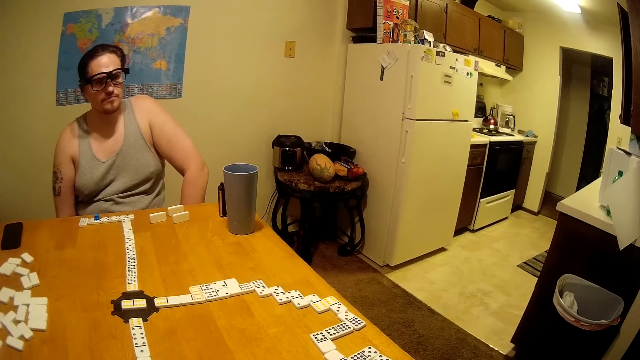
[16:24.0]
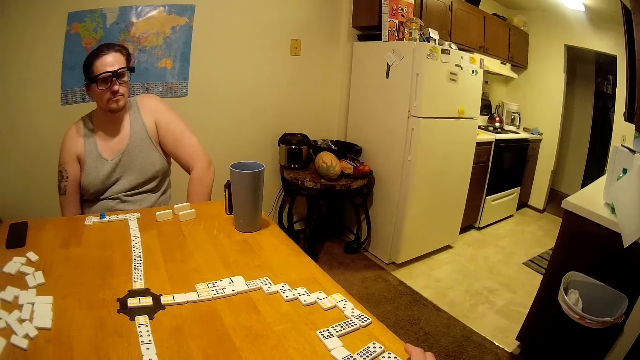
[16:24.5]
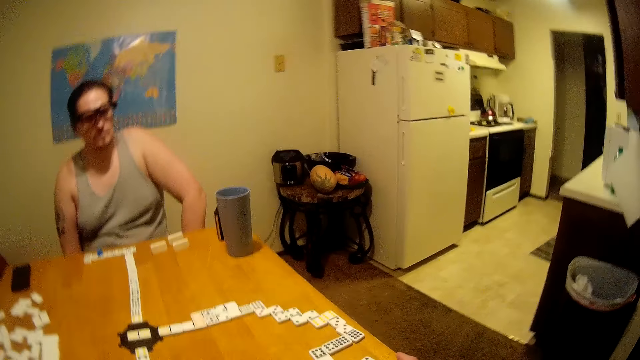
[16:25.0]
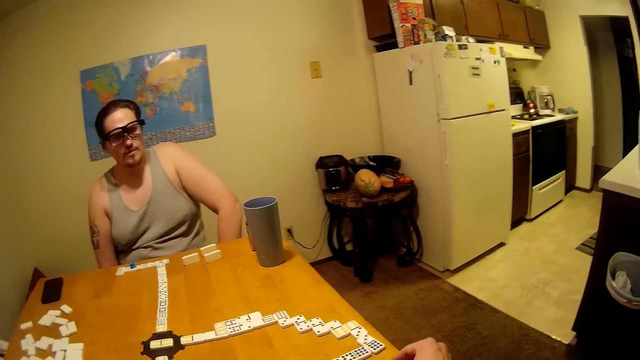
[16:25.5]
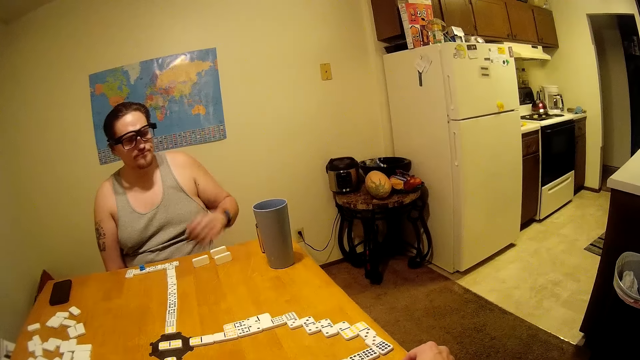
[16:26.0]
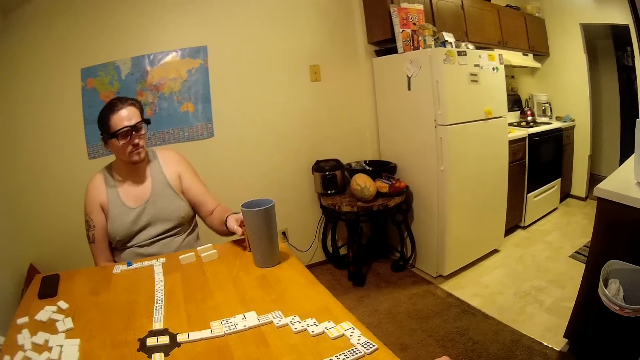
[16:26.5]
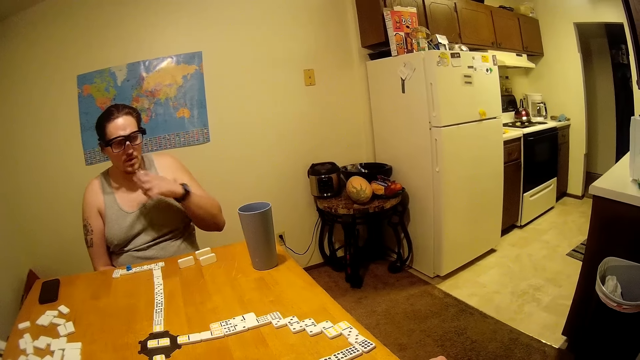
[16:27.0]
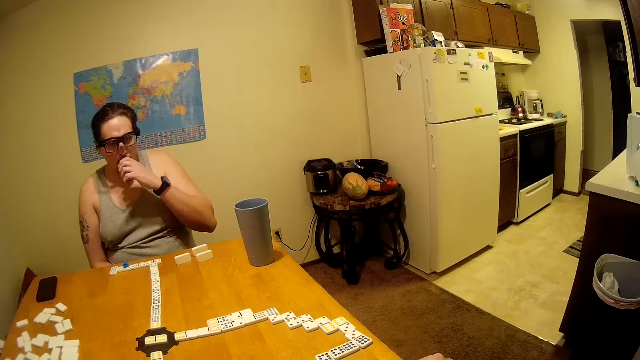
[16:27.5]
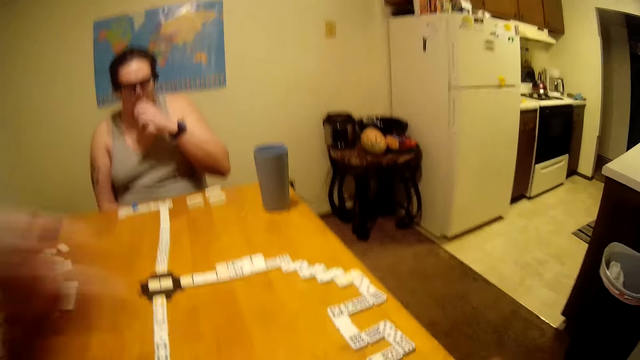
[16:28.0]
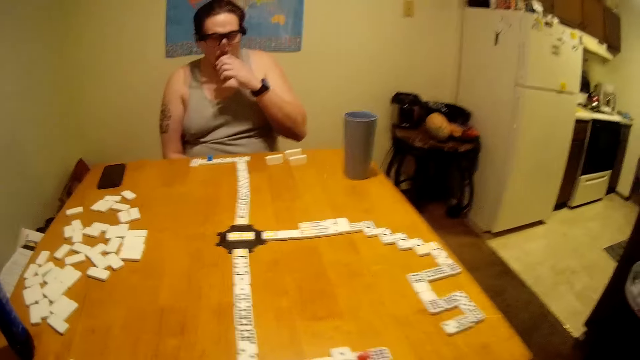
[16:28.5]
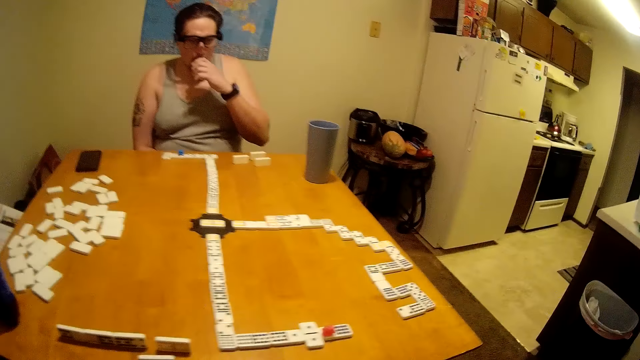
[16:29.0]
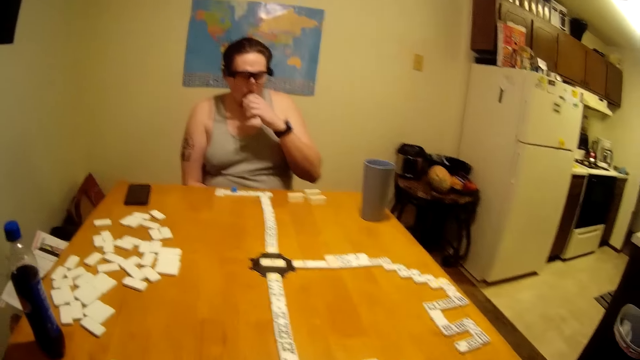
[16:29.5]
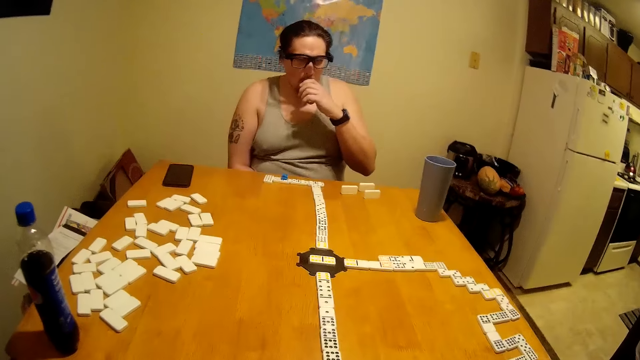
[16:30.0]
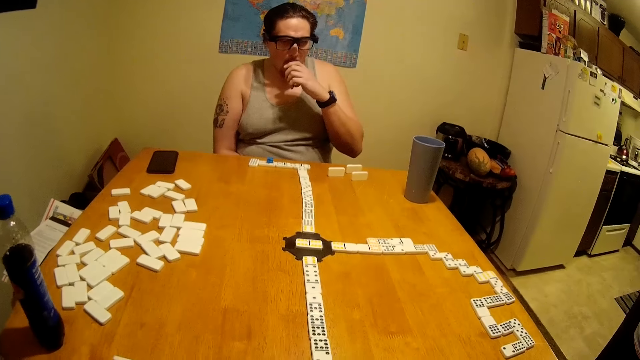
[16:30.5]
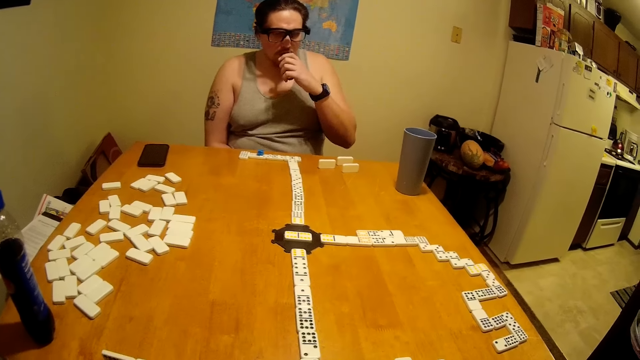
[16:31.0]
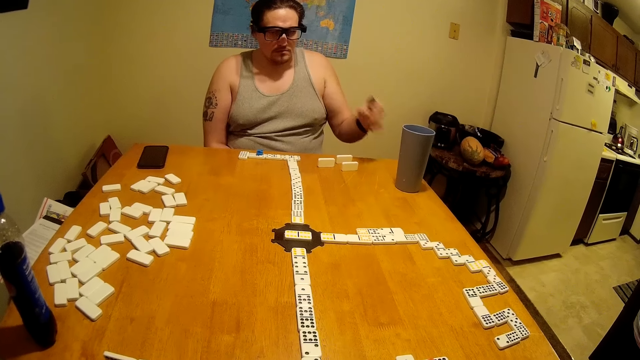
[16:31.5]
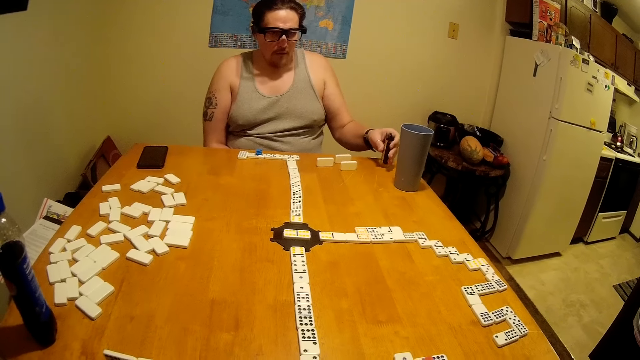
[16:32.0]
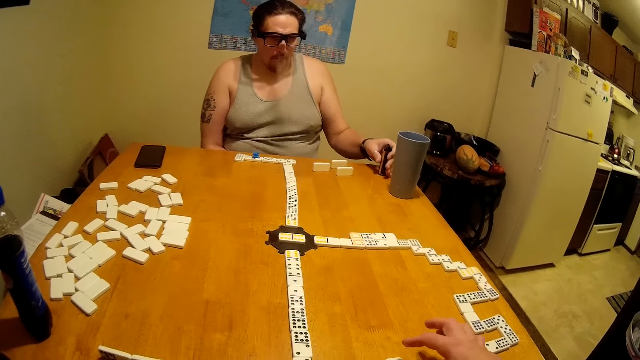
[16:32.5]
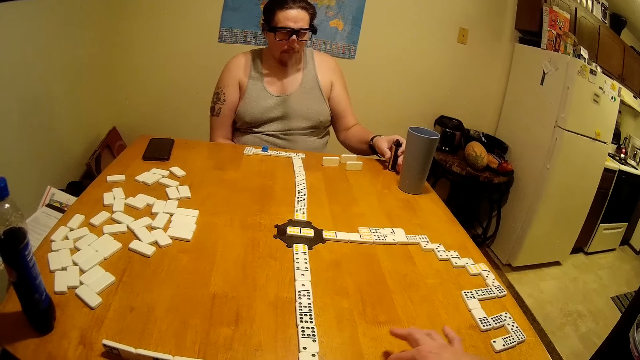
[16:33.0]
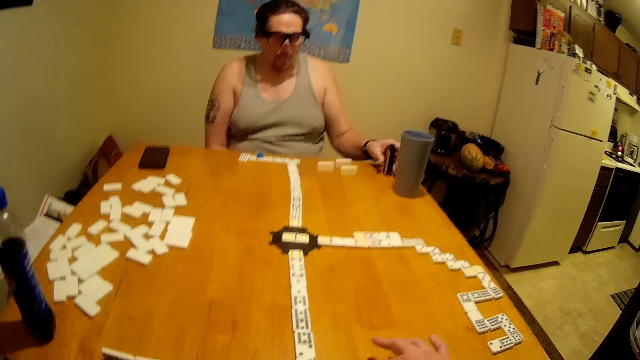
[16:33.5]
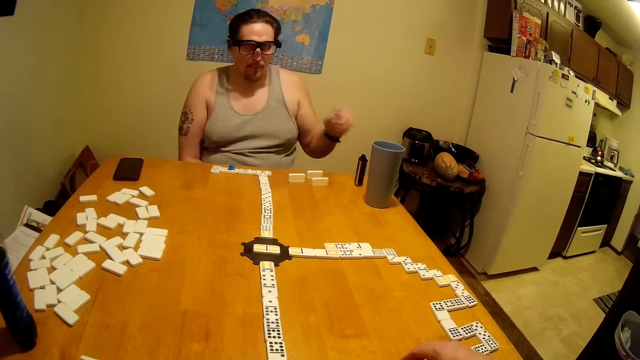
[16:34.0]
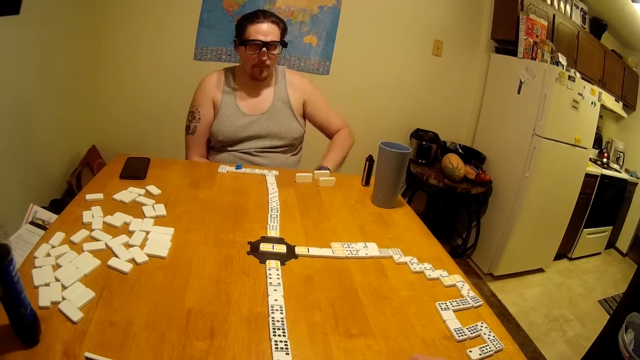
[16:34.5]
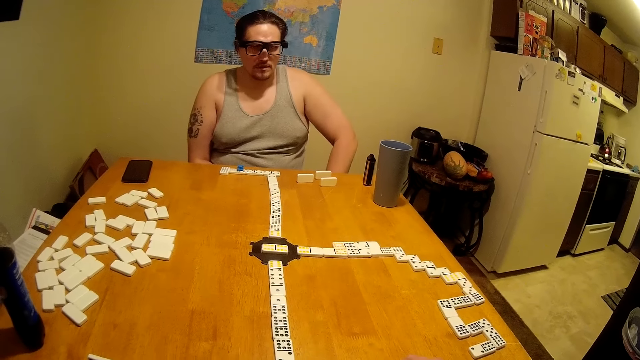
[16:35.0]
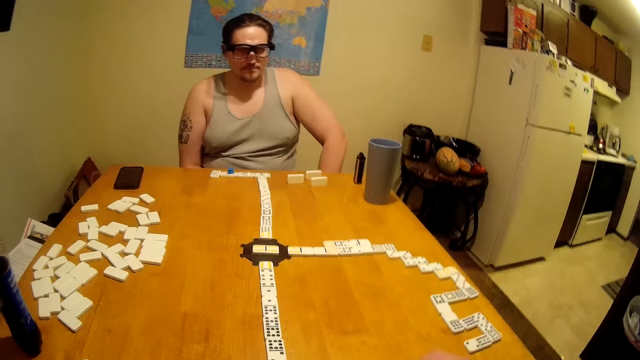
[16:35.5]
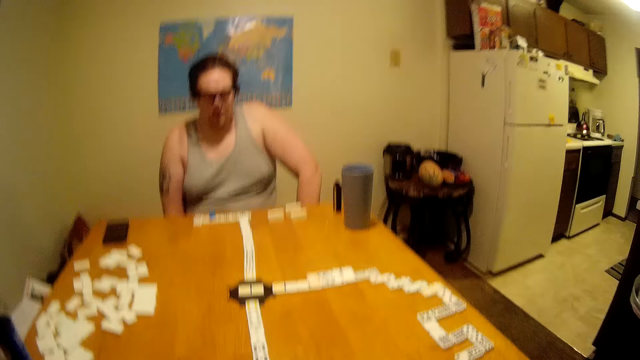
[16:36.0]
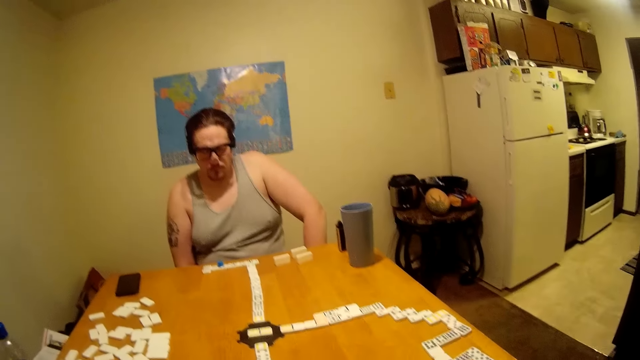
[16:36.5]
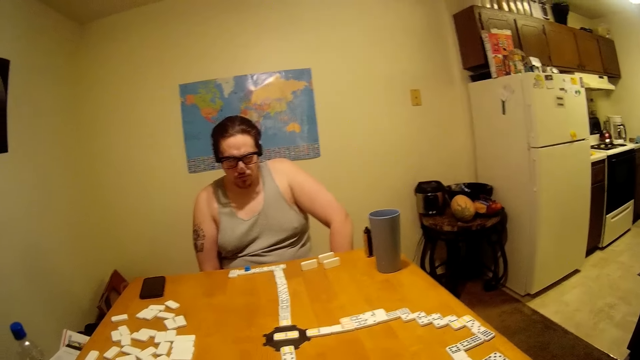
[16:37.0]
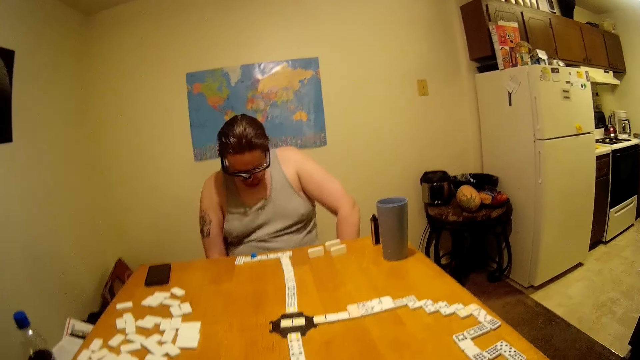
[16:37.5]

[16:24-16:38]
The camera wearer lifts a hand. The man sniffs. He puts something on the table and exhales smoke. The camera wearer belches.

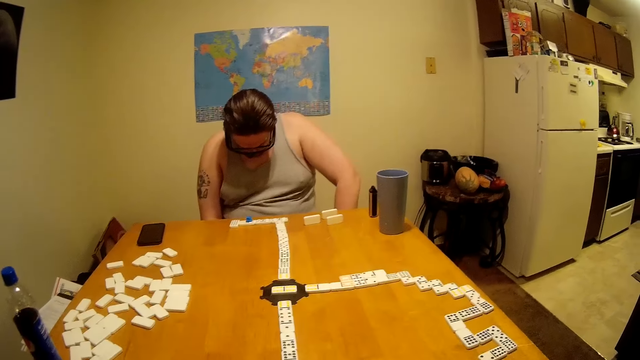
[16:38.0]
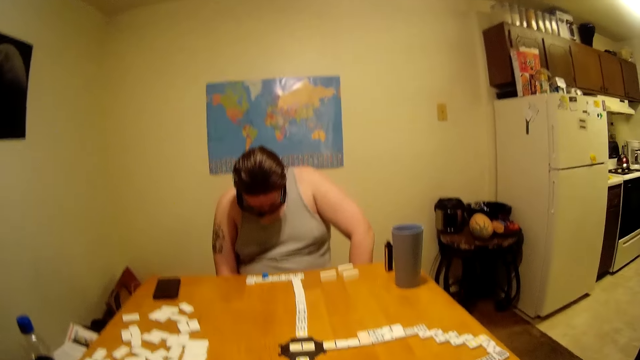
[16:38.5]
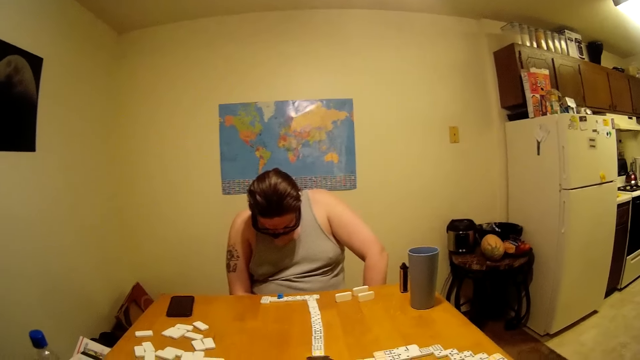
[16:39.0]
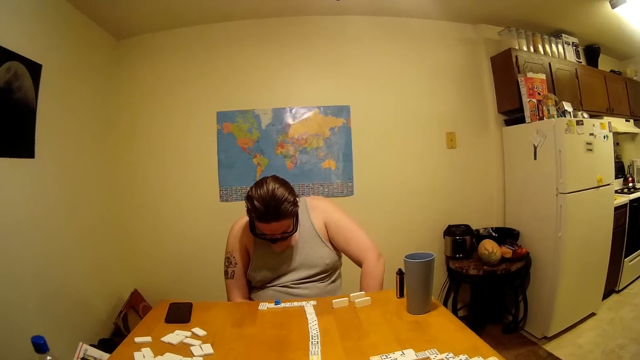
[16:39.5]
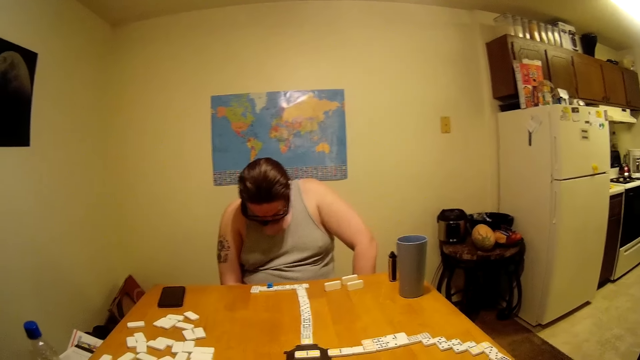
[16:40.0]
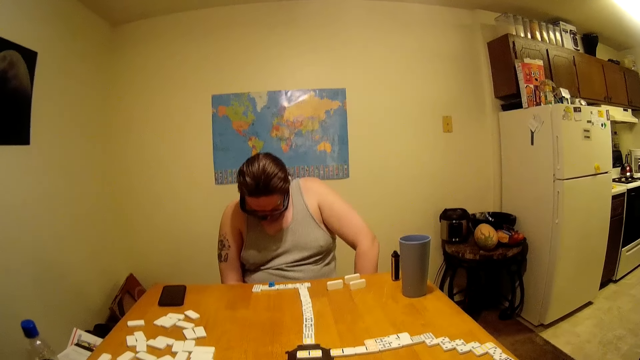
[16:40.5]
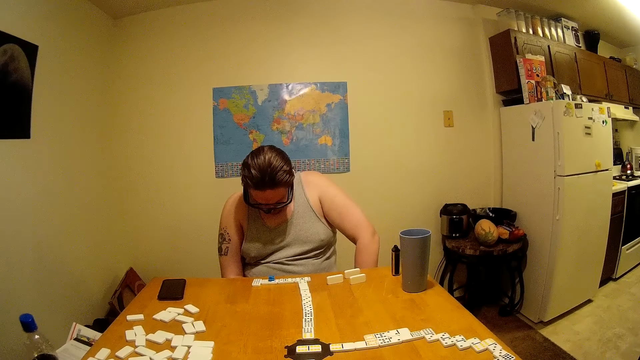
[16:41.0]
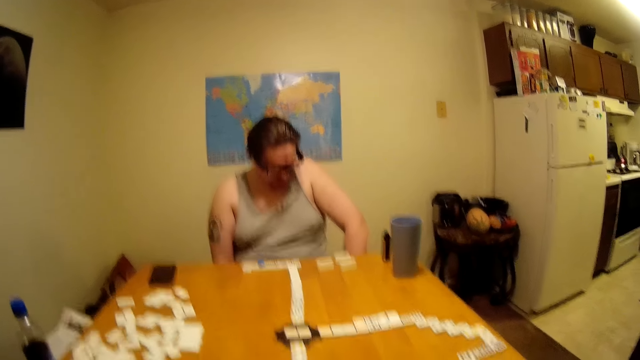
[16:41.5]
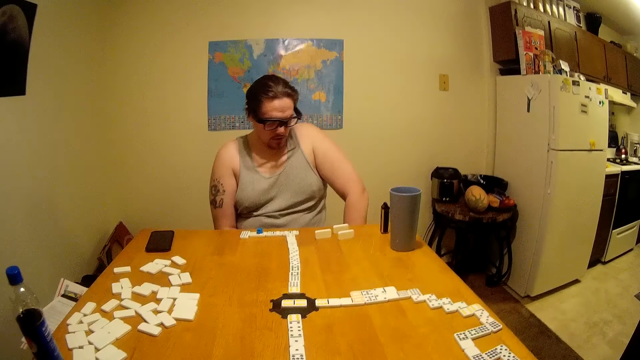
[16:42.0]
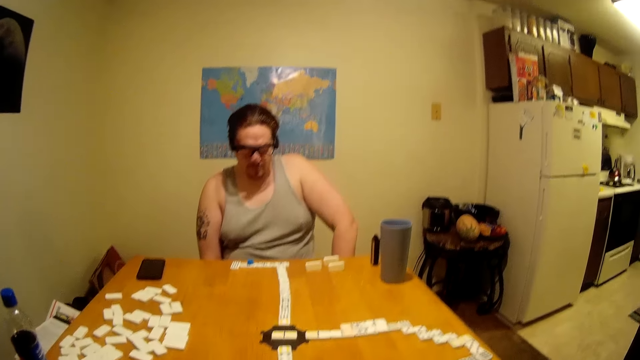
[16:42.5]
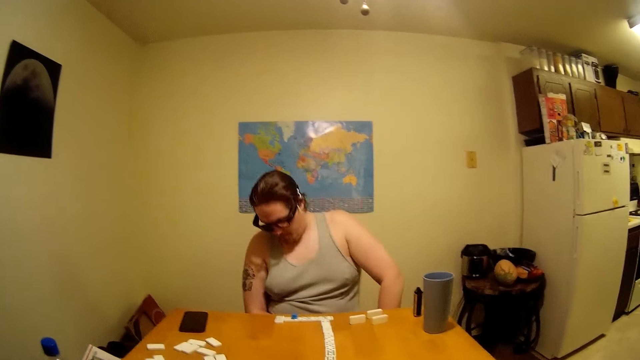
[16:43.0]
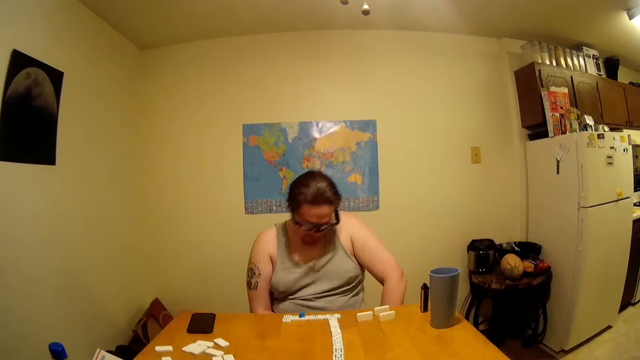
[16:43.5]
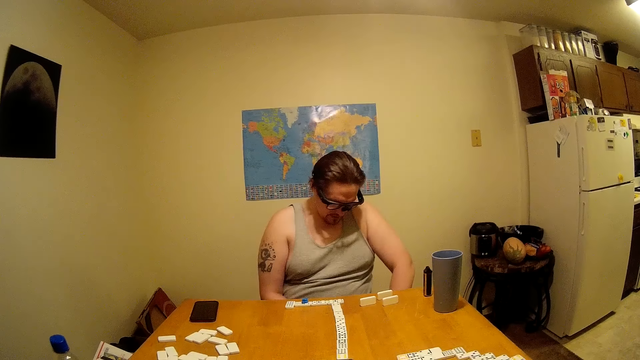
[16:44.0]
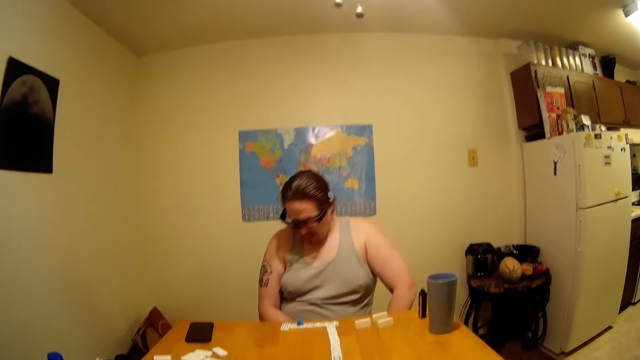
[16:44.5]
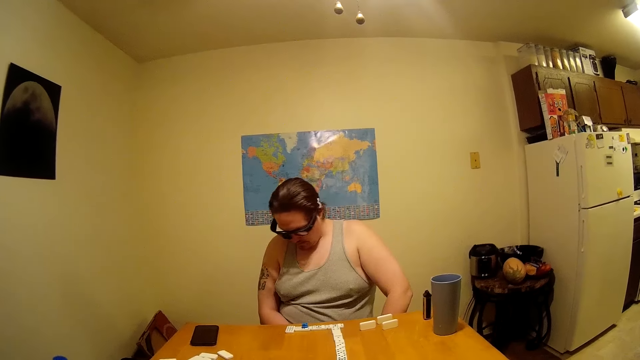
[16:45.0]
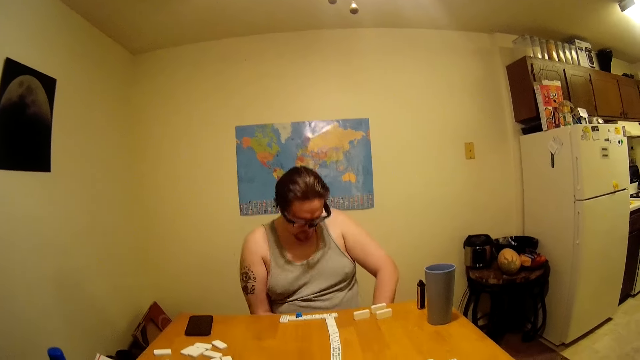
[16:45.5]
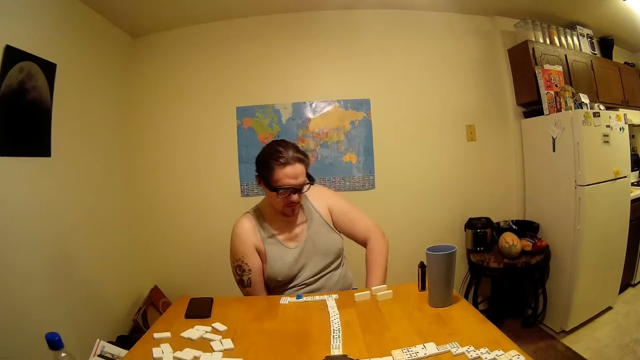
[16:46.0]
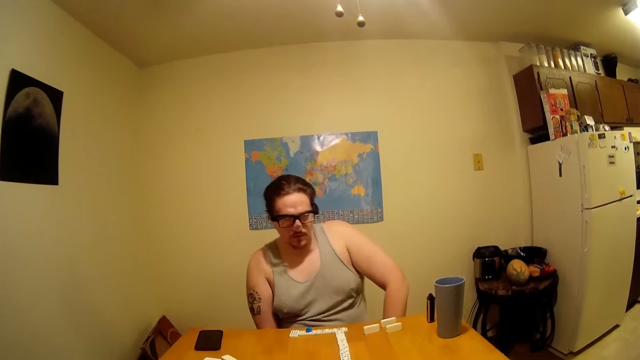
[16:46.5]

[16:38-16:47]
A man bows his head. The man shakes his neck.
